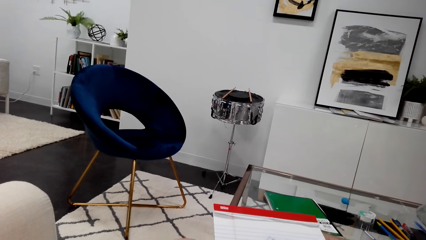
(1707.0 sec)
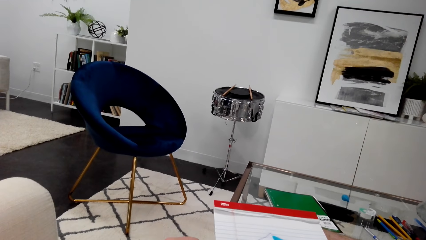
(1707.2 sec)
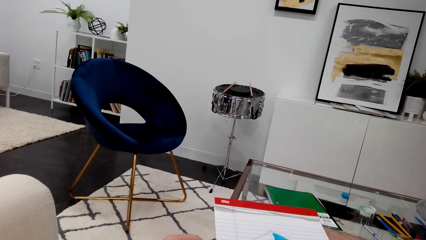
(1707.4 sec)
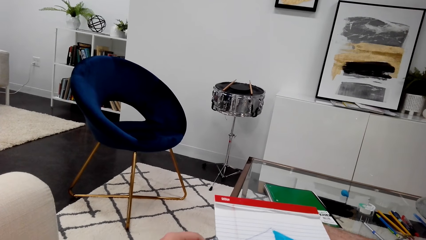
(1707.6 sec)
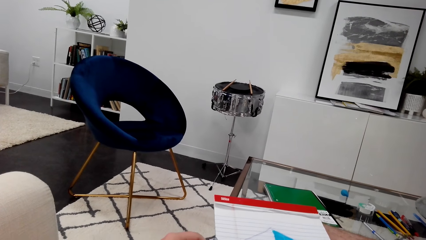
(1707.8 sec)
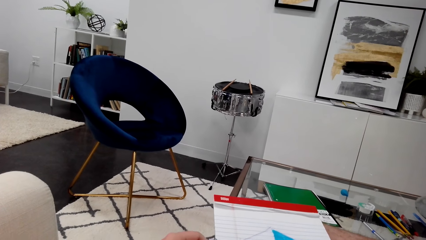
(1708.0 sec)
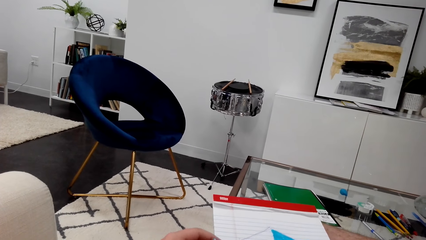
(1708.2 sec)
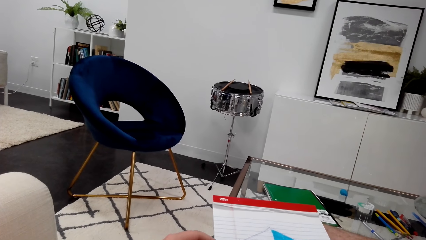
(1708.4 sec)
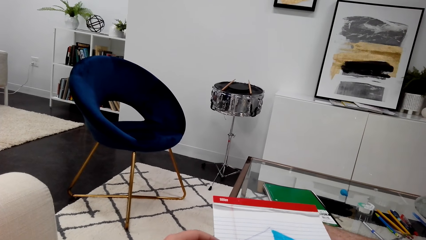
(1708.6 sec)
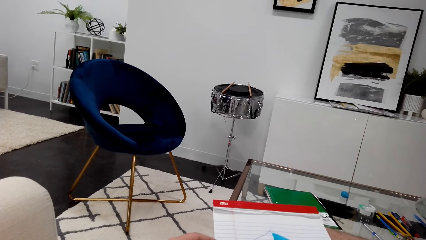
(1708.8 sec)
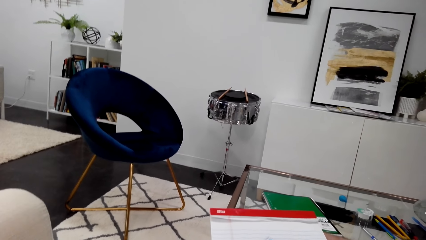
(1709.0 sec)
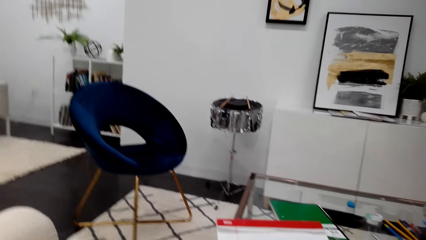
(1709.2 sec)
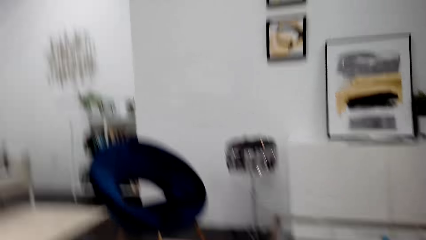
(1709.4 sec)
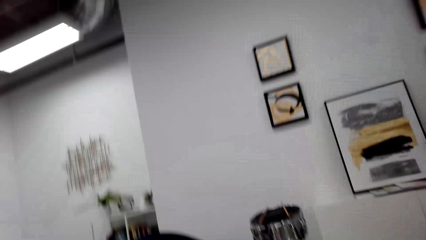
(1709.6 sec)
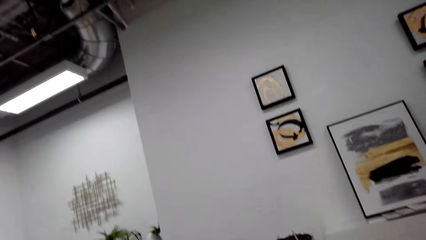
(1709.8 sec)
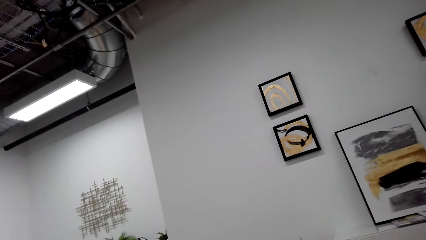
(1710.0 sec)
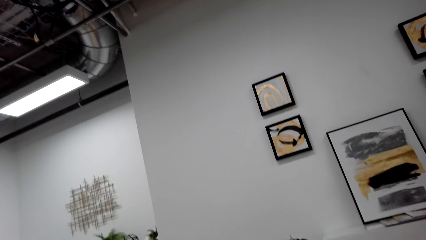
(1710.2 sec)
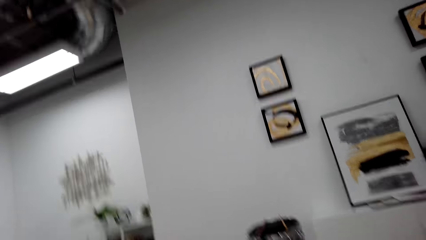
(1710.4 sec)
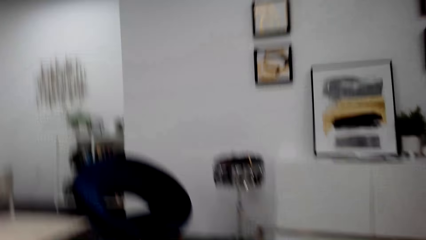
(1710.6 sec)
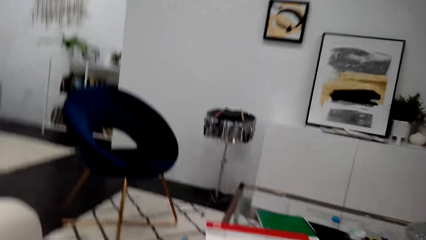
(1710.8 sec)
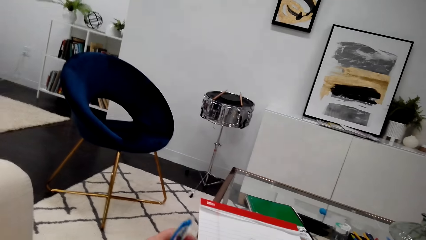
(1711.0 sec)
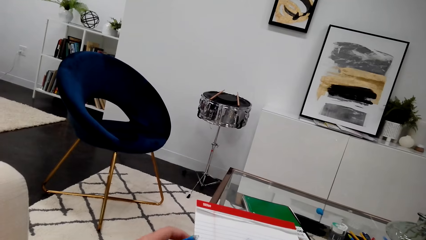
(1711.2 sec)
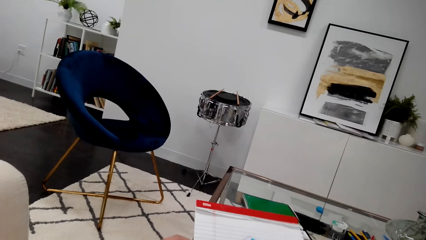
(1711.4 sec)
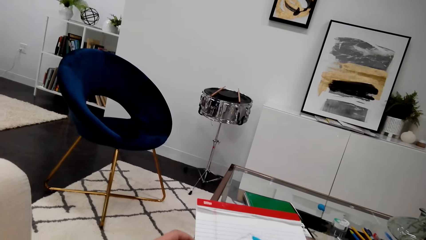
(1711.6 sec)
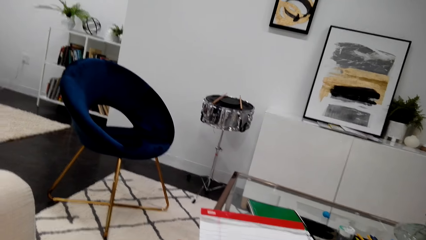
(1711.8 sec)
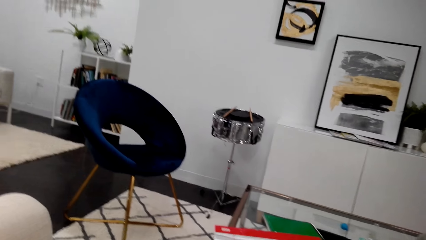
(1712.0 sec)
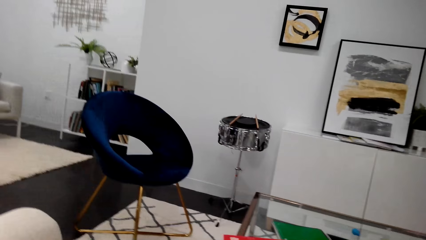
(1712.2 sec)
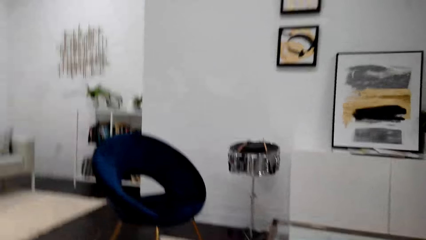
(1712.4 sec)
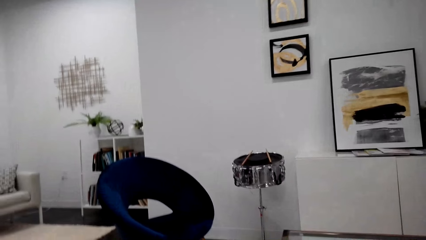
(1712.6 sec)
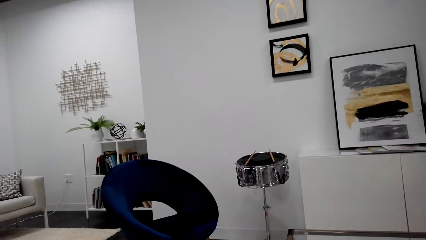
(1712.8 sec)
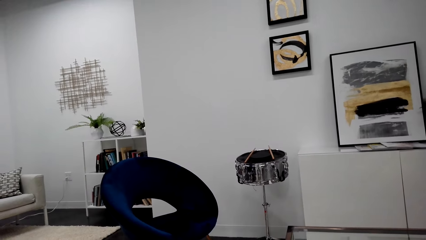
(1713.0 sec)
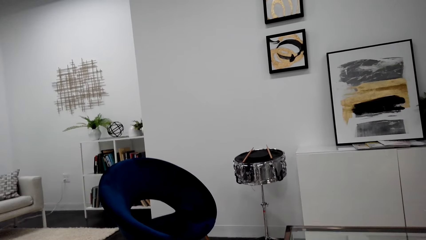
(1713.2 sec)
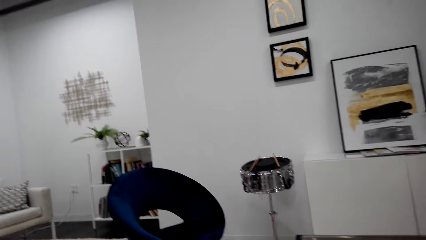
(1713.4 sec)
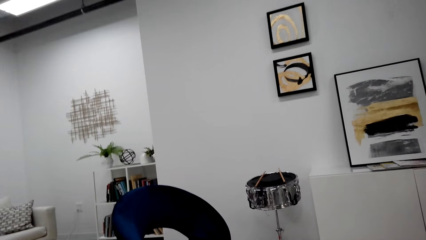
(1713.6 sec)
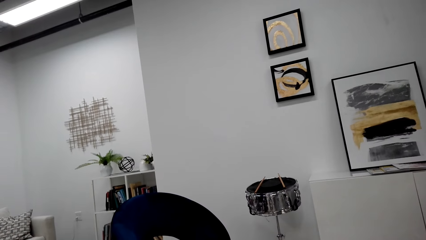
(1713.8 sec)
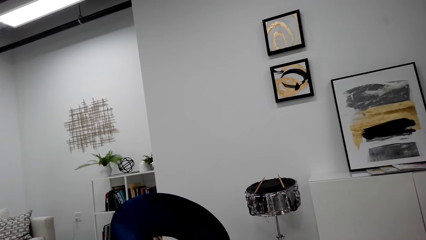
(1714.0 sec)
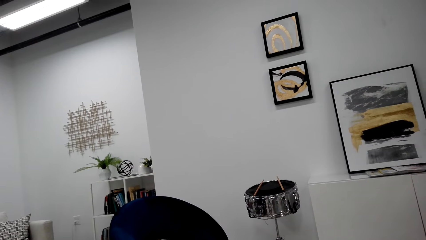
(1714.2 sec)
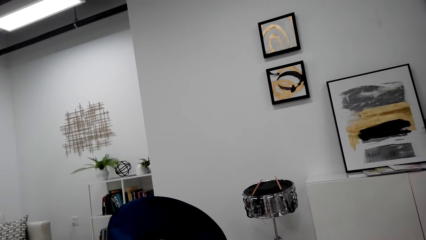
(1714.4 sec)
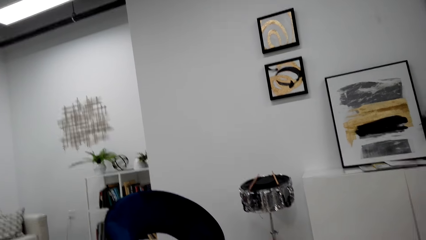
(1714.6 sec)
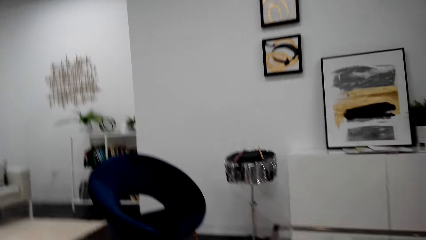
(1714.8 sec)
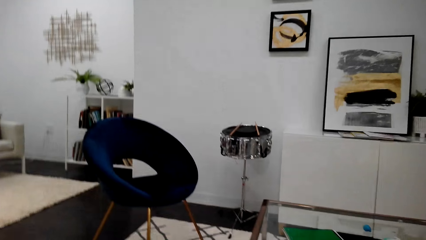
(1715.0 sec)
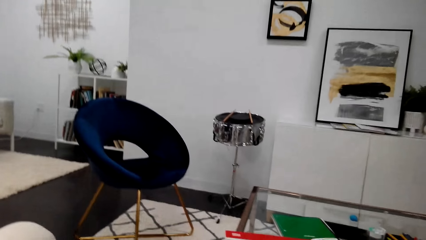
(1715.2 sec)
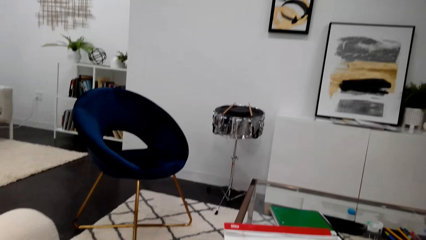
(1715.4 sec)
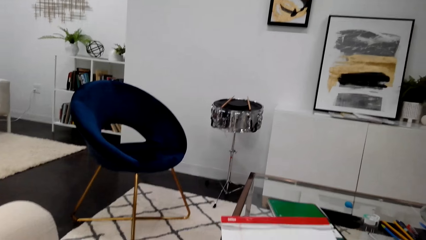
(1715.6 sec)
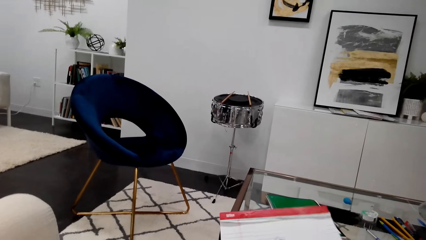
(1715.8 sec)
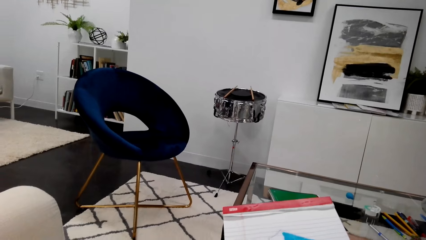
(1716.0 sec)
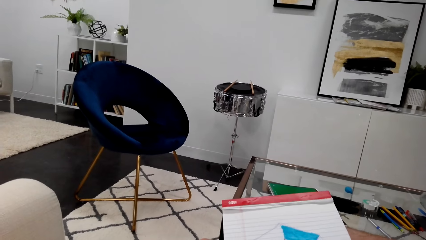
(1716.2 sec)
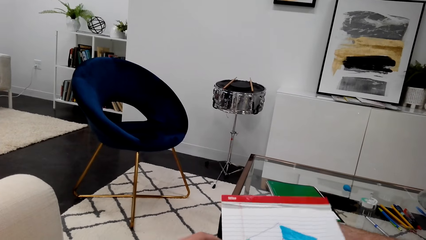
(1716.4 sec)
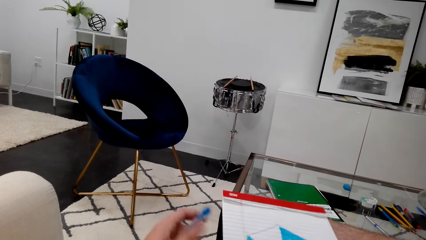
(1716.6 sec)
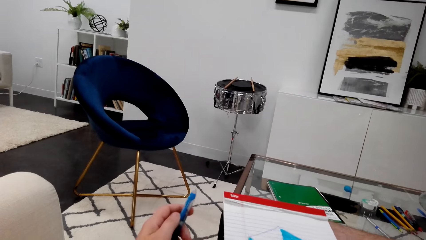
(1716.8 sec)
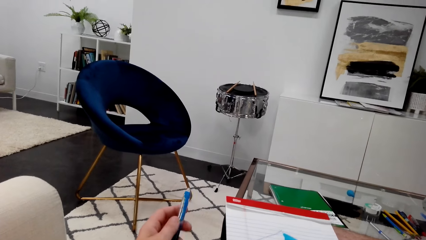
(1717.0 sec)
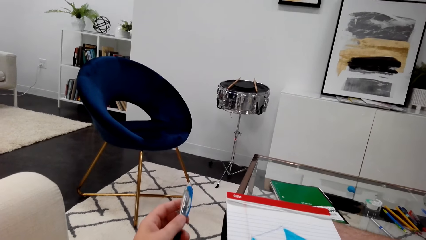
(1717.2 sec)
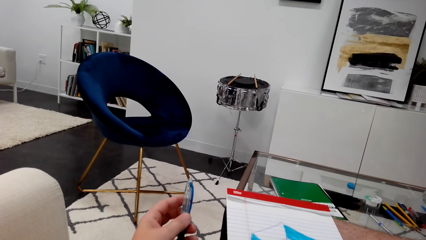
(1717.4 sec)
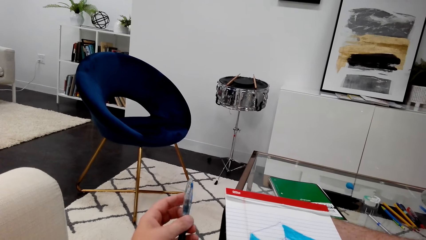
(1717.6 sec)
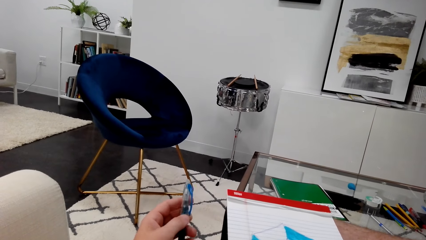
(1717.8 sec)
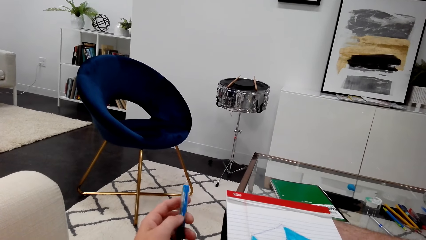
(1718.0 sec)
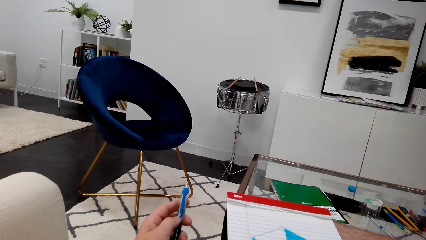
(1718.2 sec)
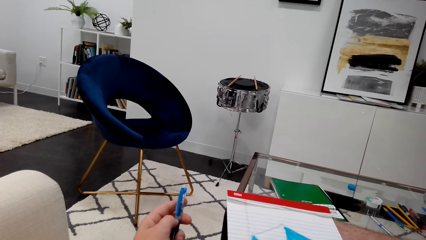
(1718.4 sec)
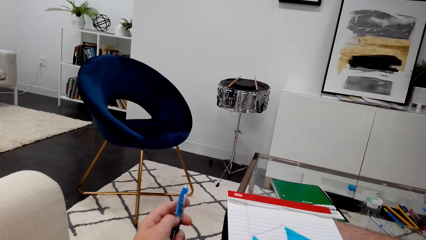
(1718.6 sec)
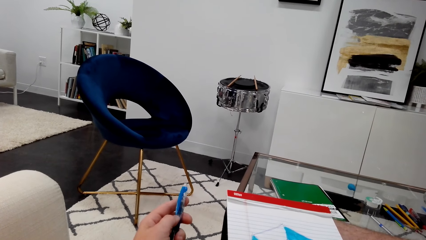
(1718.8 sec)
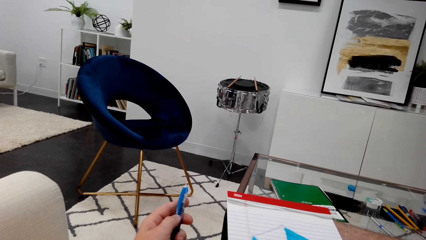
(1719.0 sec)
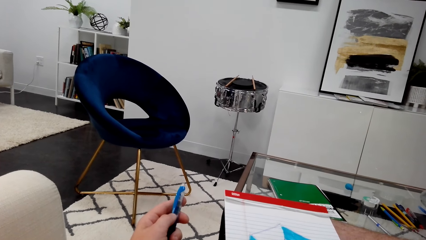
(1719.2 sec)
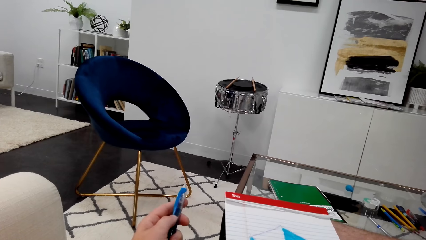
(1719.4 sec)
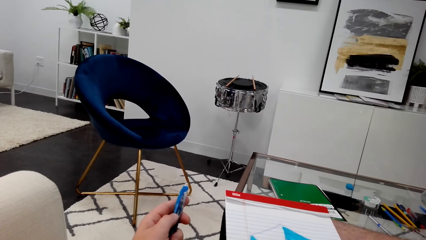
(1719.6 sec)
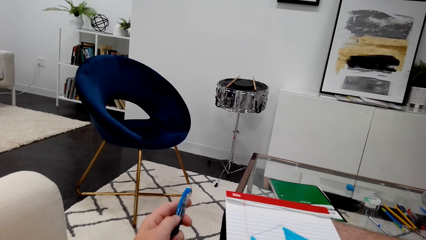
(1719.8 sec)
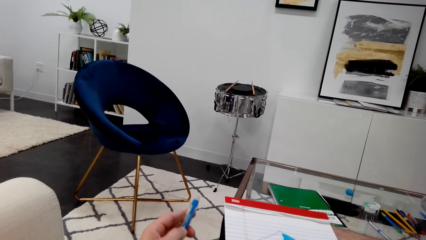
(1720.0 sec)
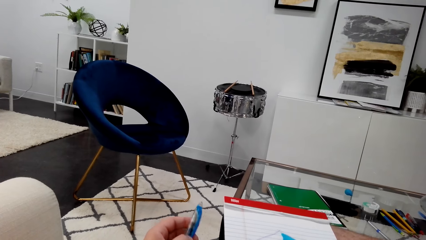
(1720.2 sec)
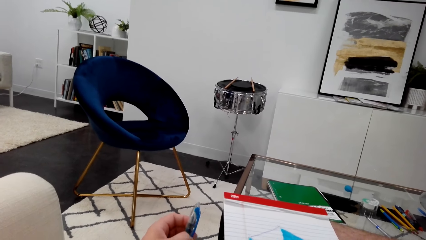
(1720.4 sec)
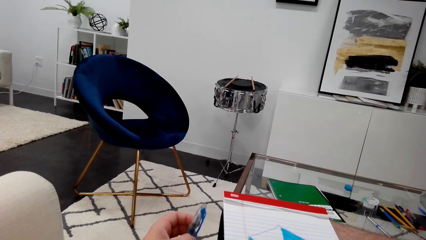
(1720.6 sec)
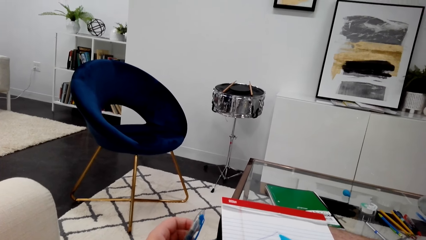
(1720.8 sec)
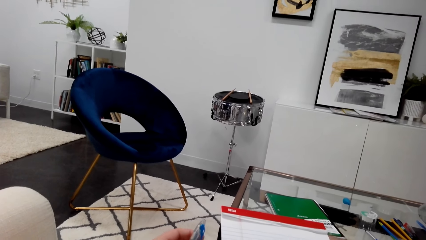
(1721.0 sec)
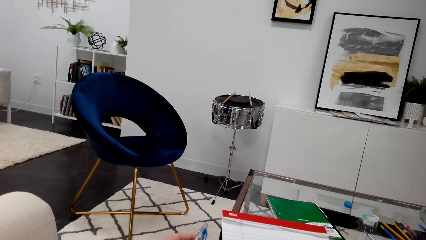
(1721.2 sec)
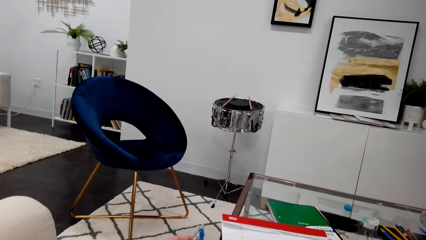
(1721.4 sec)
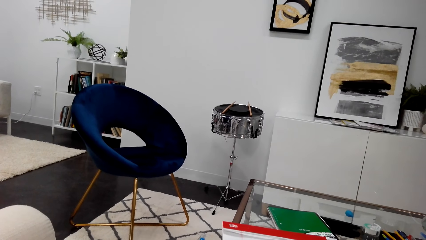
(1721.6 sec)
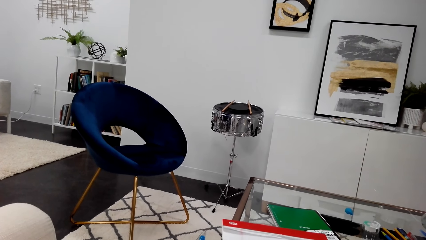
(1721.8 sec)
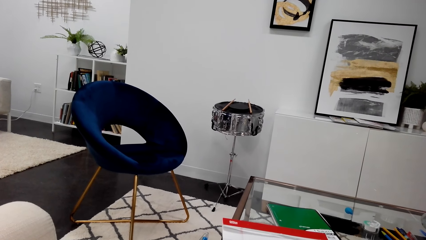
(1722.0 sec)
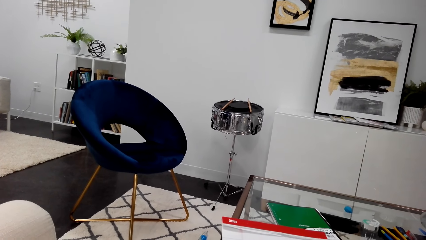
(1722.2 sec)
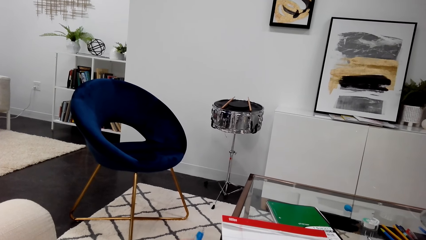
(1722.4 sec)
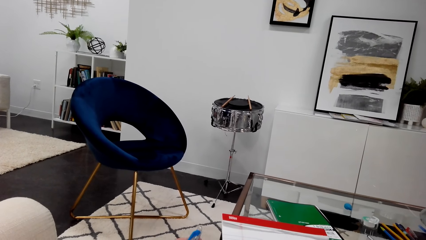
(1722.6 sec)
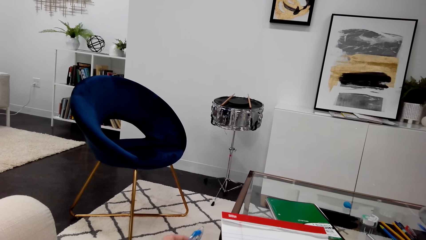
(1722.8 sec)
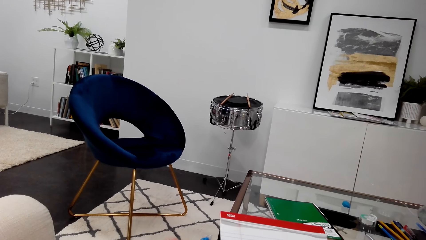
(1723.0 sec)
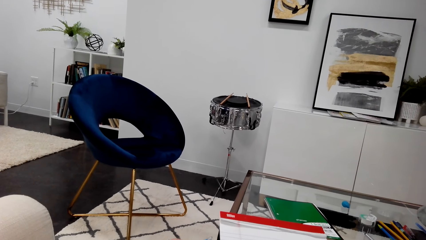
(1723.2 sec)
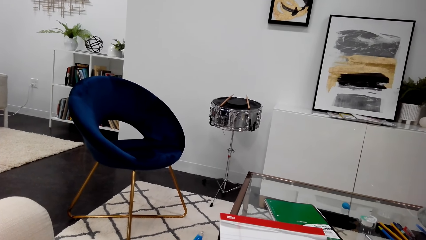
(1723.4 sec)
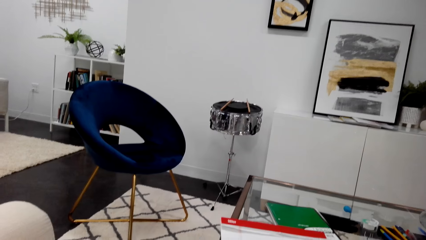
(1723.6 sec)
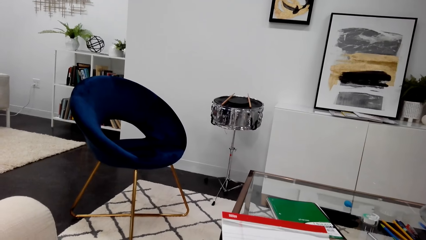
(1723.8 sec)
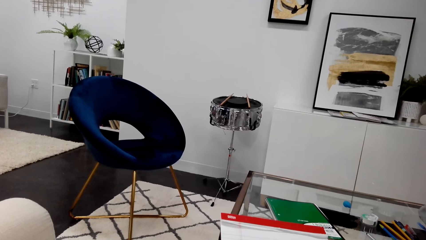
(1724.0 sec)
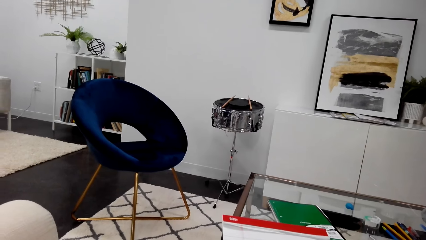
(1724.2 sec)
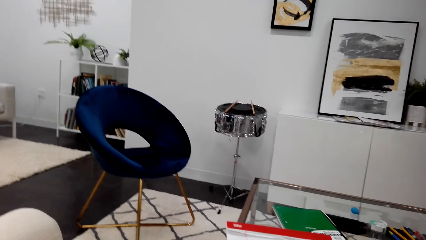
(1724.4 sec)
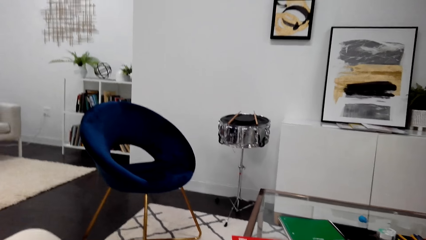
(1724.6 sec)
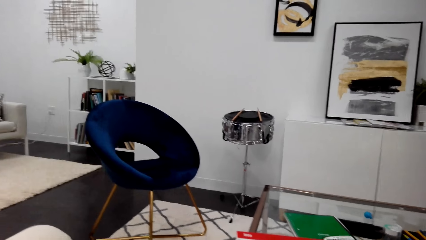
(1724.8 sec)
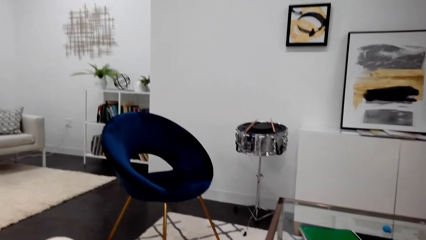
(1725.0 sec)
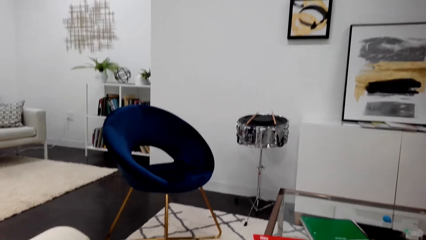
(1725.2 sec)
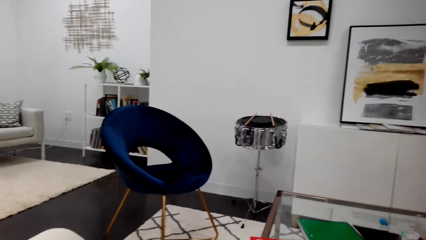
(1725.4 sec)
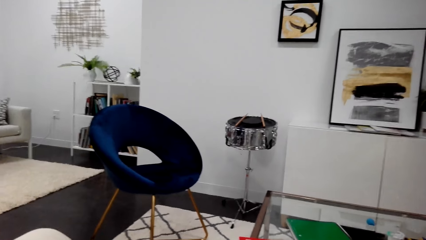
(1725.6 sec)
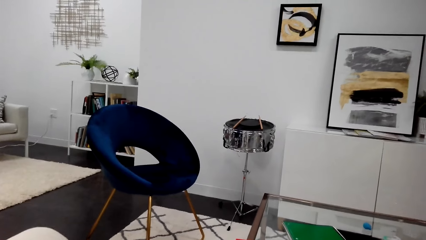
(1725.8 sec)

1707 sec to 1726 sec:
The camera wearer looks around. He plays with a pen in his hand.
